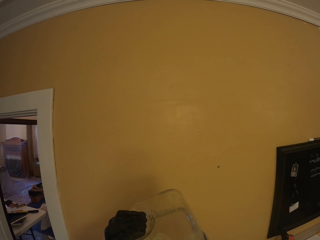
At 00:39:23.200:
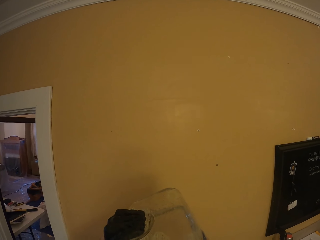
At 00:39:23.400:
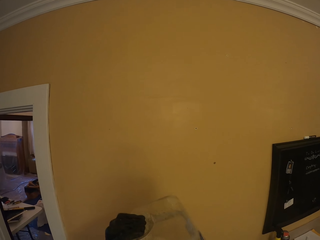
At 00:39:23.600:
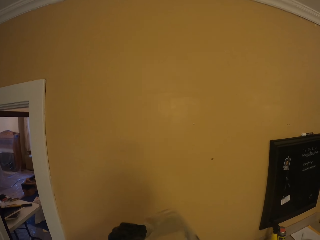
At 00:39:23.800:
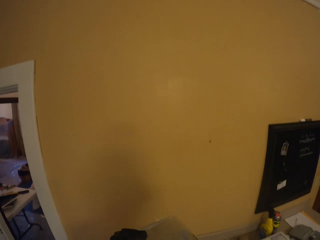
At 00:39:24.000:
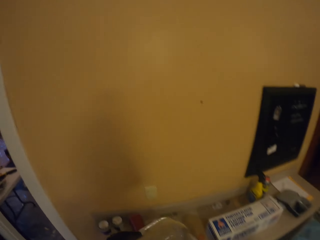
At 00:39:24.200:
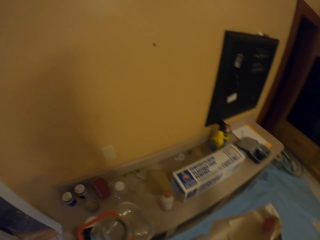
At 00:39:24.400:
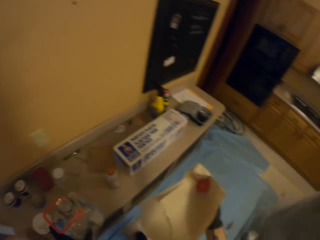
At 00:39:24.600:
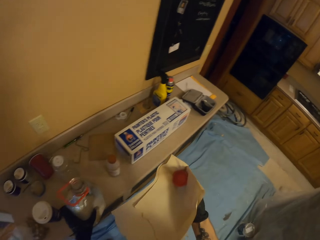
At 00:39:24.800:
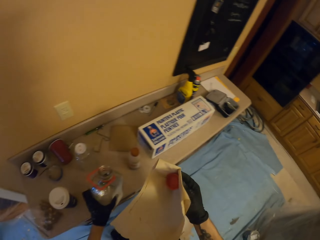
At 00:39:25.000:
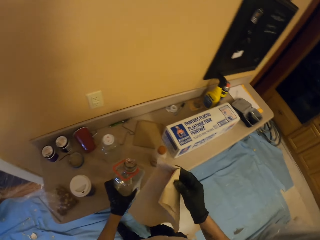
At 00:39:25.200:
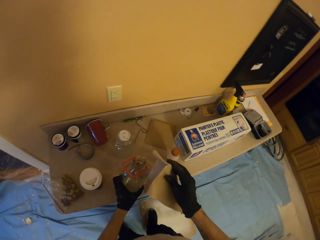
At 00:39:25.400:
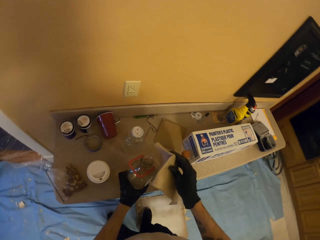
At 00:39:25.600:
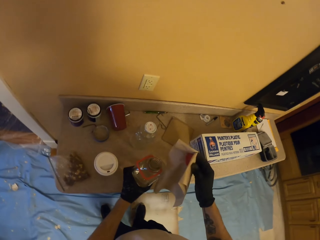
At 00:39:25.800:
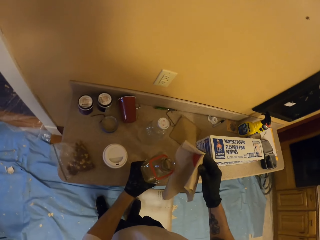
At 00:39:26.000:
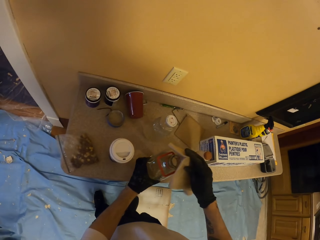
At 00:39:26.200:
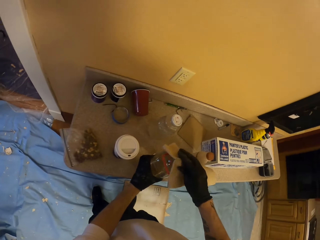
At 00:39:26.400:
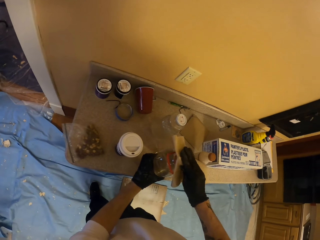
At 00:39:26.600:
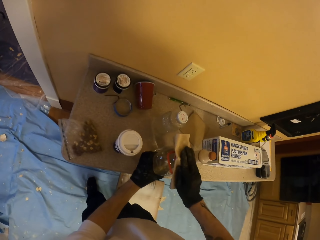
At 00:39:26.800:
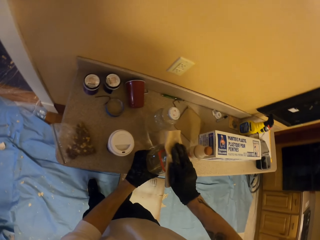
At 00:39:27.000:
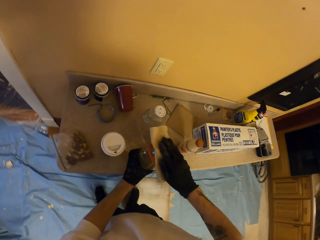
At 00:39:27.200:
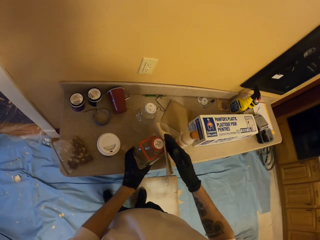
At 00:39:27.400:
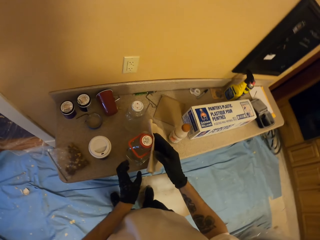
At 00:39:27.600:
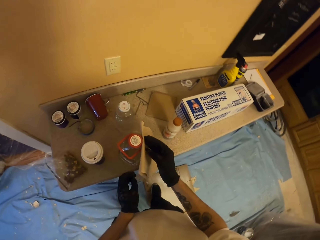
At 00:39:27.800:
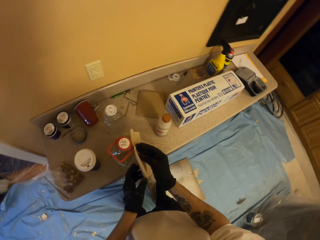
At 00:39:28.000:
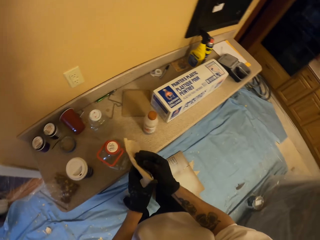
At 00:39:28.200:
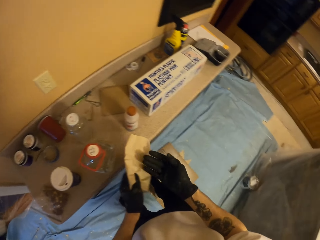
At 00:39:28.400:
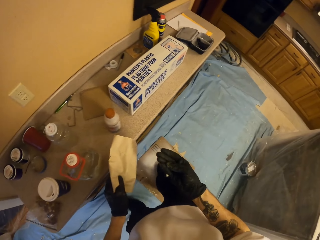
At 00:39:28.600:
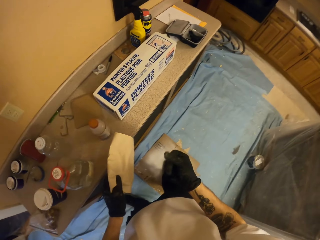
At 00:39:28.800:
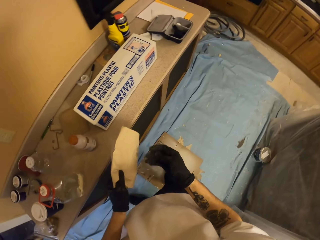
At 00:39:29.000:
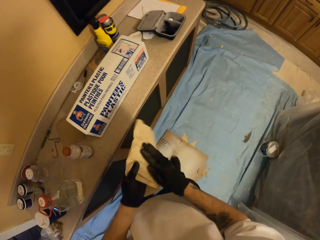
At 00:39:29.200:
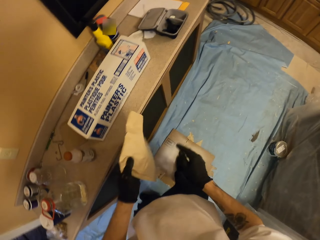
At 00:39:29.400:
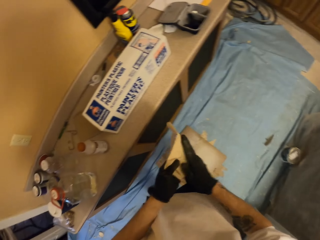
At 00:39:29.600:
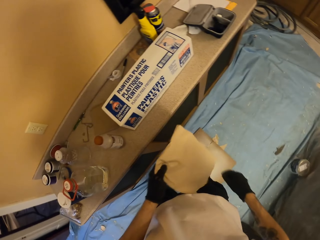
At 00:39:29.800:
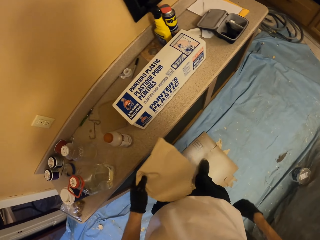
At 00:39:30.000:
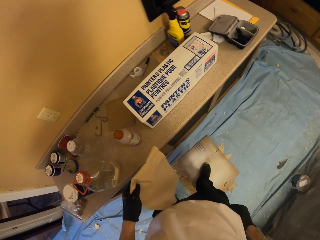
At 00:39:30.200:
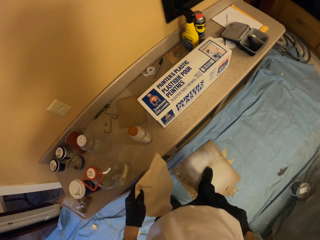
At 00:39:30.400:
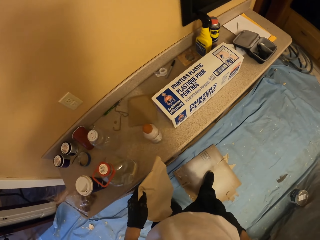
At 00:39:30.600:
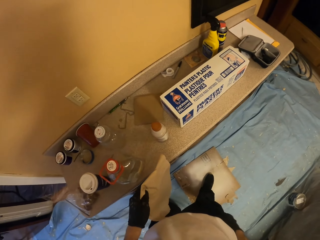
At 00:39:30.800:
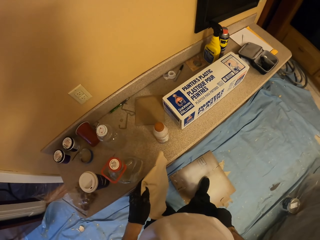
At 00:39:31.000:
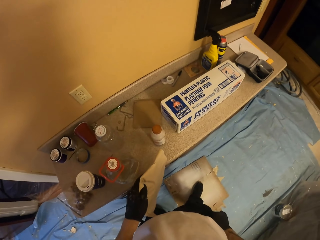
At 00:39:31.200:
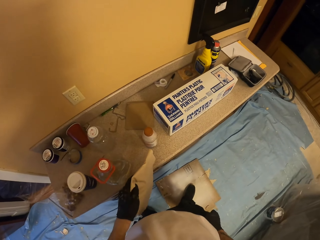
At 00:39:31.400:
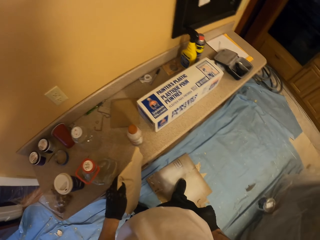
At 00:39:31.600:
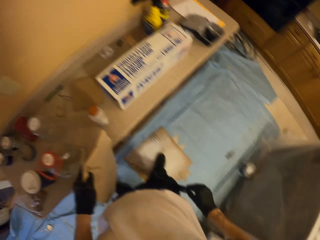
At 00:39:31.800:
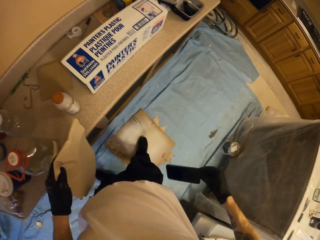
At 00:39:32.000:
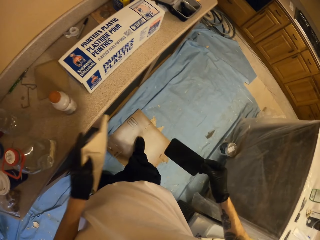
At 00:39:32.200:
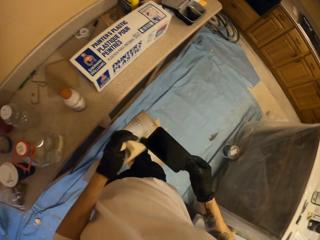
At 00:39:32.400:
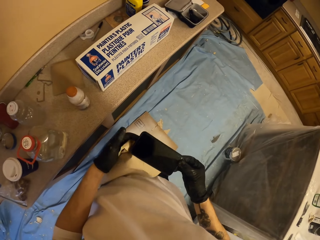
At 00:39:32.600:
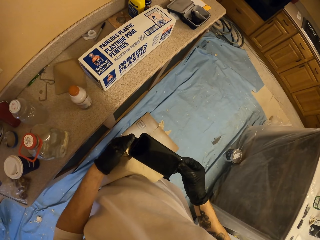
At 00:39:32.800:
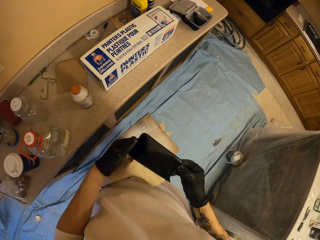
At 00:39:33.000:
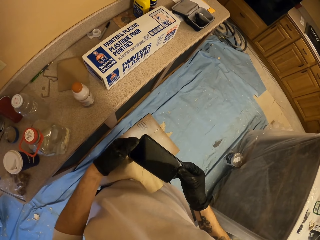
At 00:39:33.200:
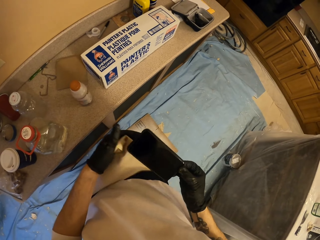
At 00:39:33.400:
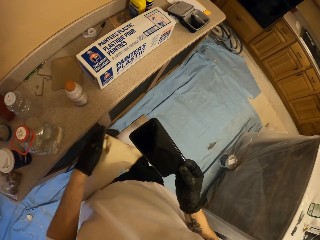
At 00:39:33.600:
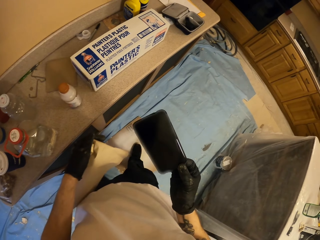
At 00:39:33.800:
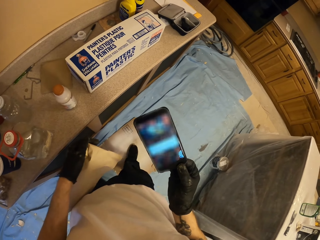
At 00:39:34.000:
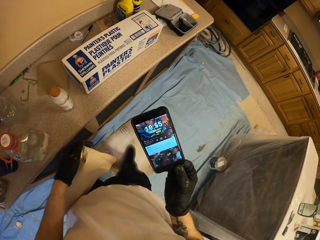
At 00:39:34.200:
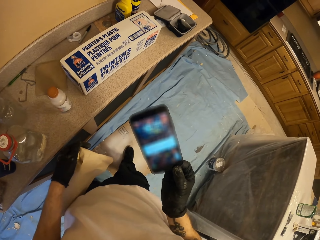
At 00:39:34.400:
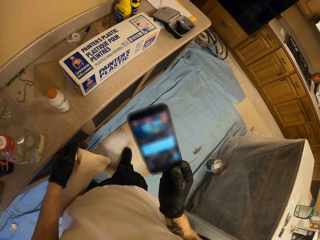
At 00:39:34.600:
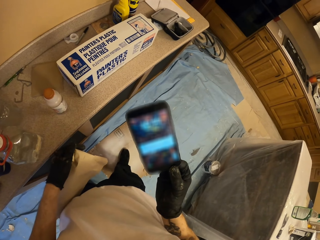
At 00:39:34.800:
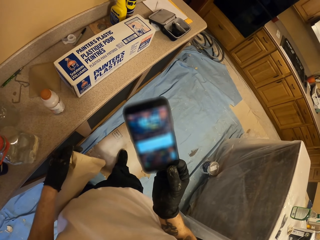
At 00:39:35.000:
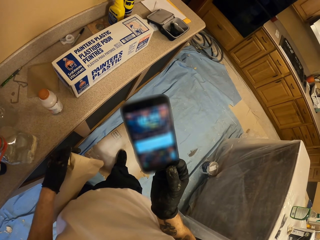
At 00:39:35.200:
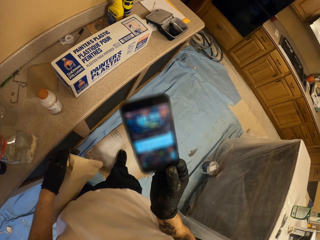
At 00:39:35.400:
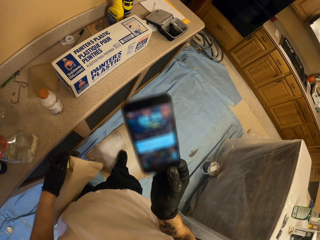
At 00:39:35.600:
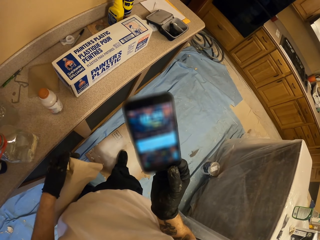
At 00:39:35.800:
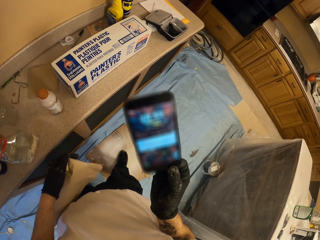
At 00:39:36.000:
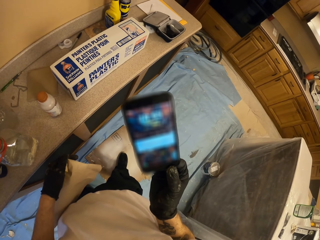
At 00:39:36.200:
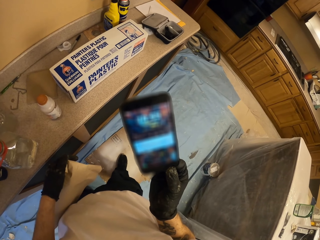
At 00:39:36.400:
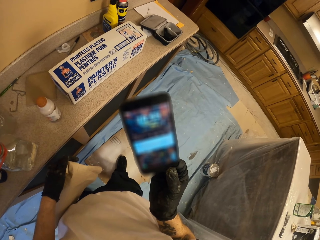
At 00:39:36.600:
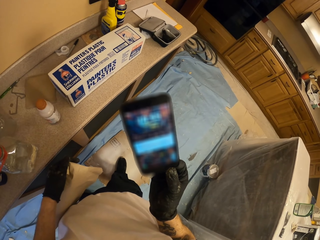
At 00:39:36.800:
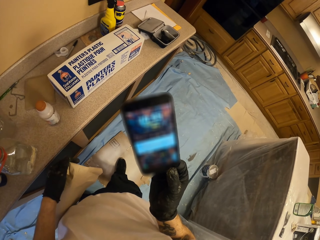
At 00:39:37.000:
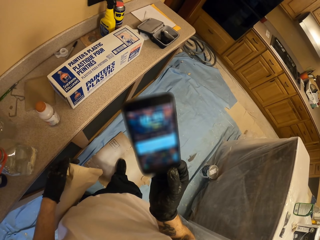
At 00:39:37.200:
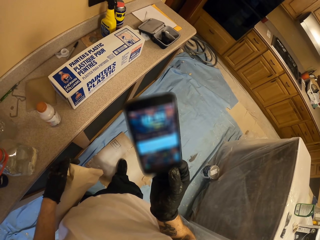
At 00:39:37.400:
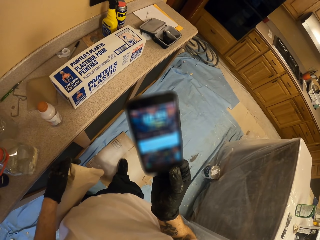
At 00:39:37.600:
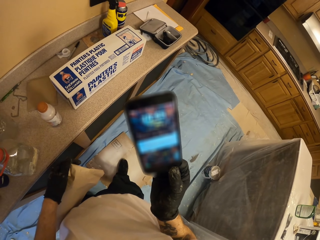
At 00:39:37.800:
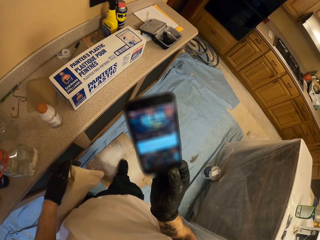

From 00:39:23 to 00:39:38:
The camera wearer places the bottle of water on a bench. They close the bottle of water. They rub a hand on the paper towel. They look around the table. They remove a phone from the pocket. They operate the phone. They look at the phone.

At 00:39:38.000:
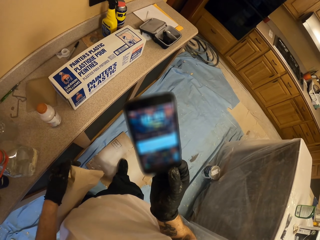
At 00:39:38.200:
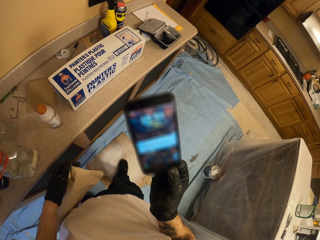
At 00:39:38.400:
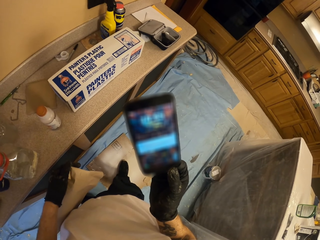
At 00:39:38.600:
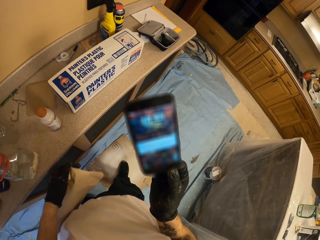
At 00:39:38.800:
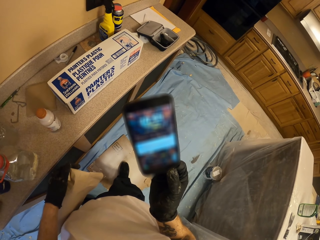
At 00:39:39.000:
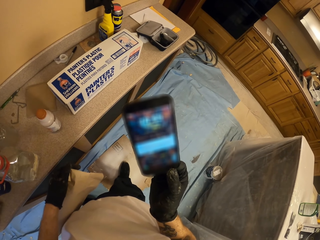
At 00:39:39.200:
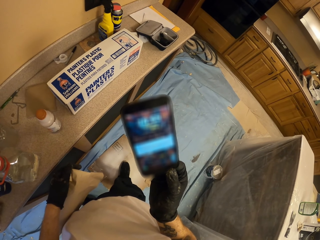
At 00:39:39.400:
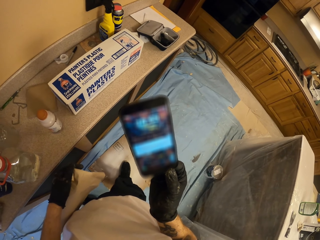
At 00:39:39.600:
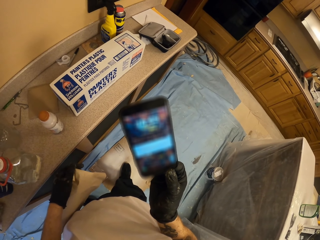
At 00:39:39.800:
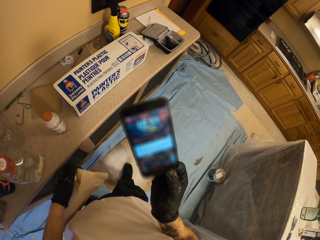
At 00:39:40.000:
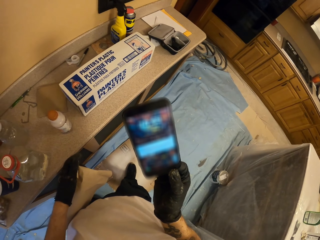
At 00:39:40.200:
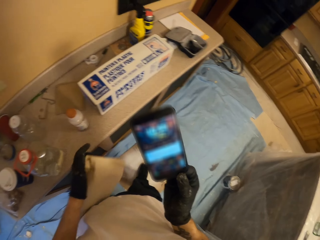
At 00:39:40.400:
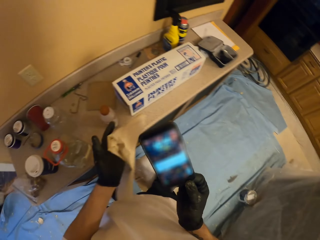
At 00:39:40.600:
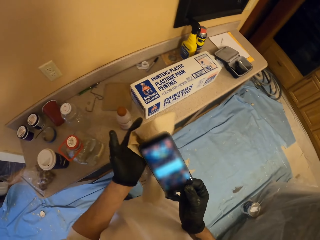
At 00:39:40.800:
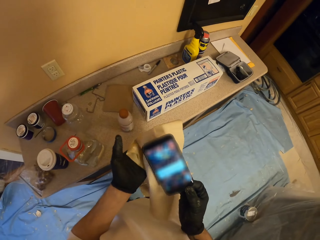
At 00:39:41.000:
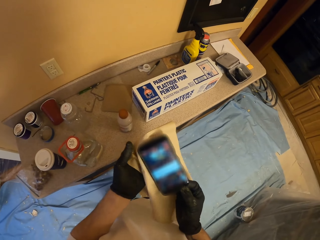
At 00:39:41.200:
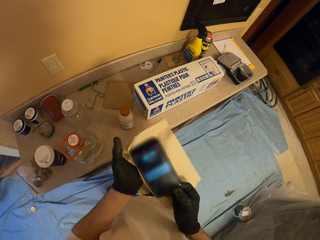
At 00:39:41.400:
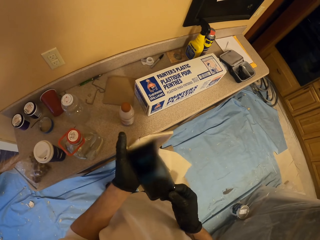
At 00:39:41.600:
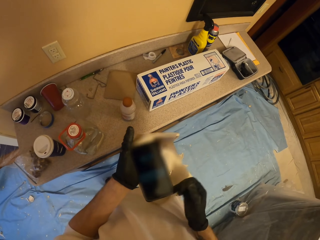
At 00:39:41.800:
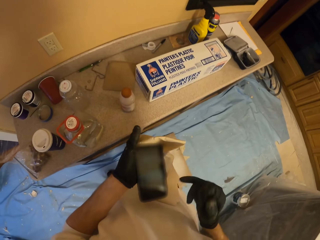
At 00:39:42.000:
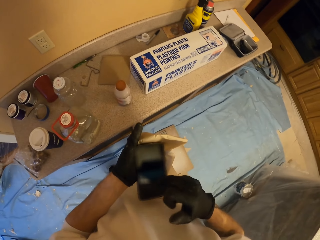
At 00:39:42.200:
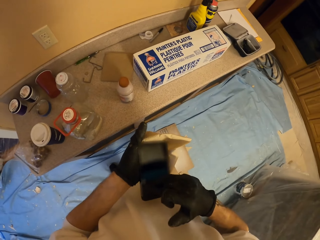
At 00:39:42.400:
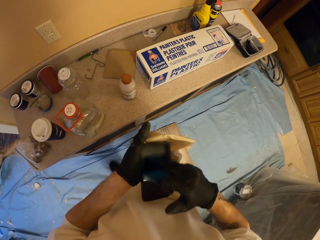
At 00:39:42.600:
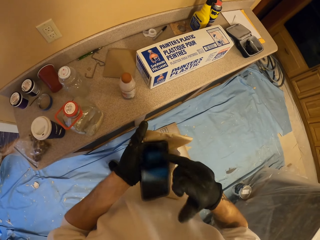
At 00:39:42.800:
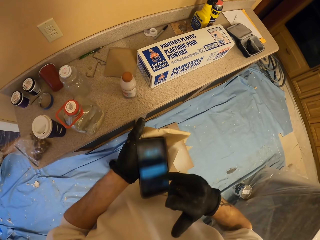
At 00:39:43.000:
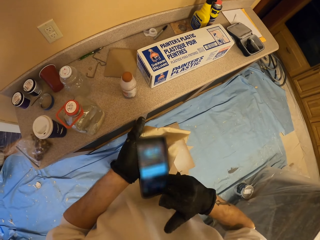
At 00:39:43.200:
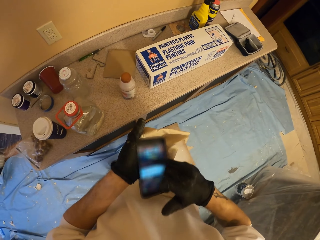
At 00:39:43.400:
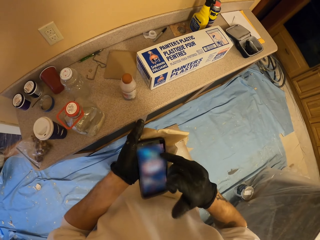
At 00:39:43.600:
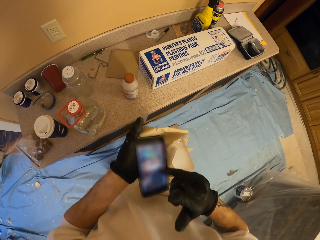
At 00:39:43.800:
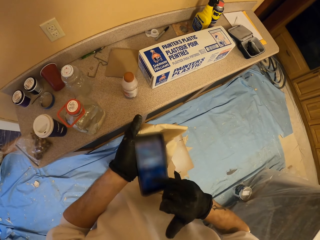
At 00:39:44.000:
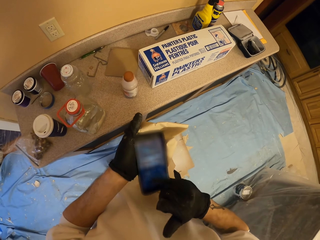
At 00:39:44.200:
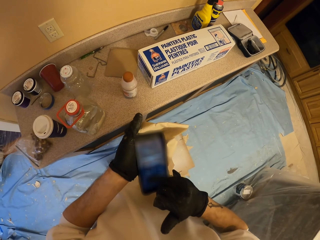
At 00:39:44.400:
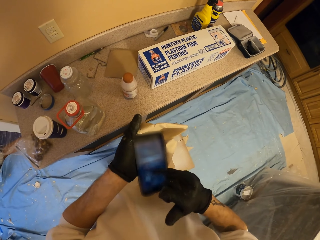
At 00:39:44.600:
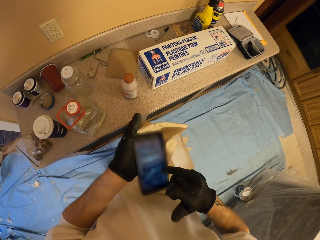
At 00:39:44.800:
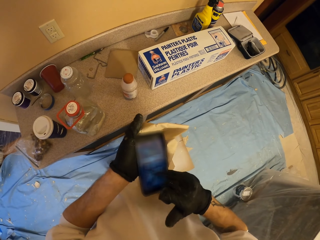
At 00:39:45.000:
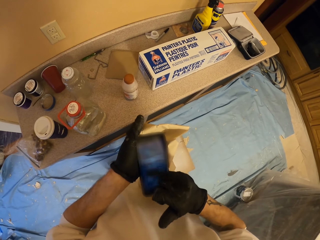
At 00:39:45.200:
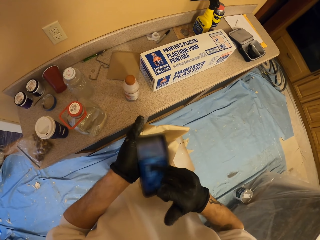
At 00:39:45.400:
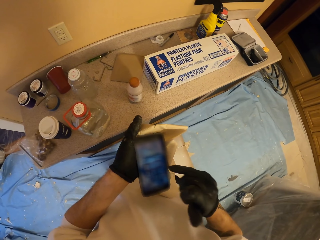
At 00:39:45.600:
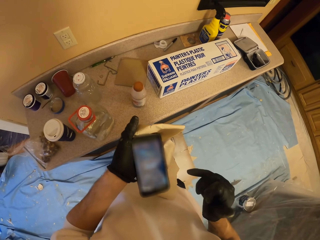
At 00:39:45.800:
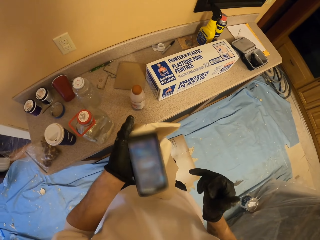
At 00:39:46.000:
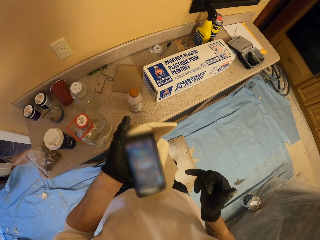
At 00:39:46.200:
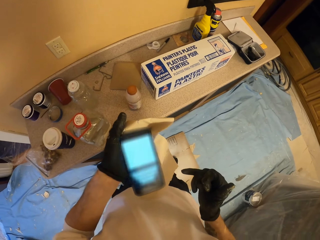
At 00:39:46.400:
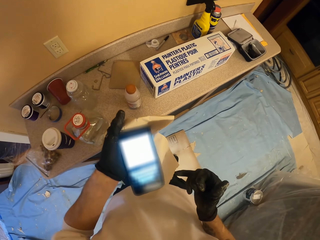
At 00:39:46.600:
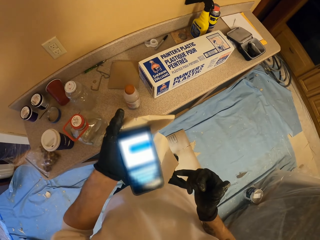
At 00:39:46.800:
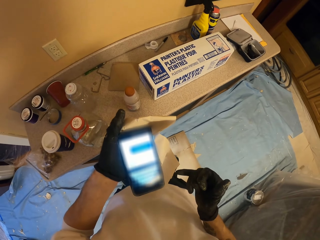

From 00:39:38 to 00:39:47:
The camera wearer places the phone on the other hand. They operate the phone.
